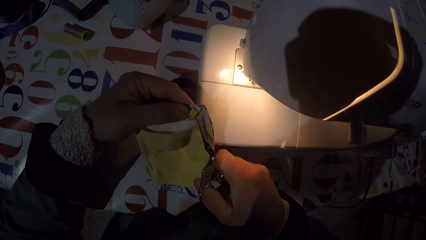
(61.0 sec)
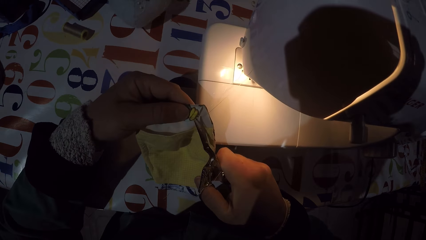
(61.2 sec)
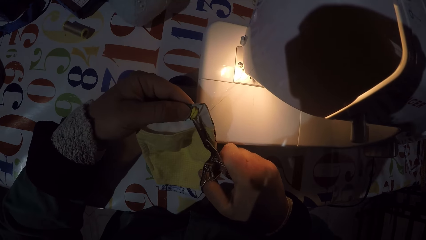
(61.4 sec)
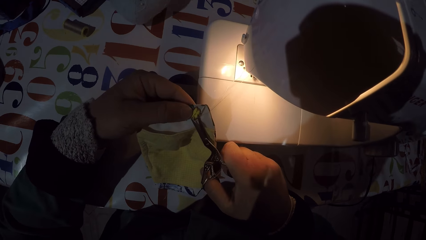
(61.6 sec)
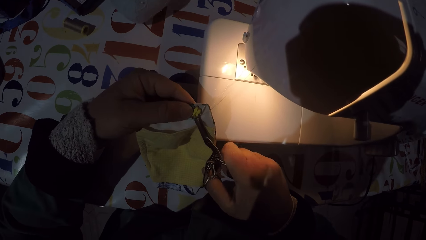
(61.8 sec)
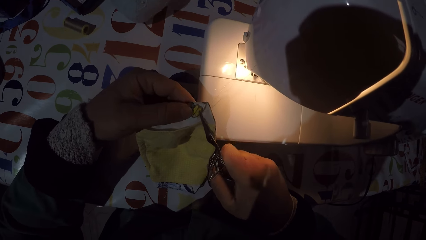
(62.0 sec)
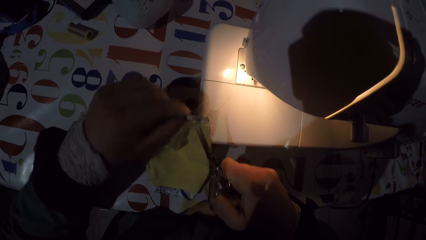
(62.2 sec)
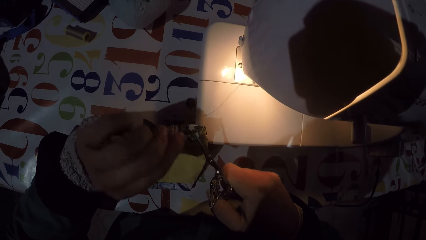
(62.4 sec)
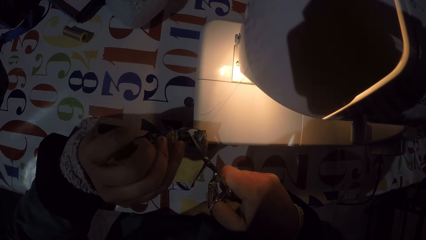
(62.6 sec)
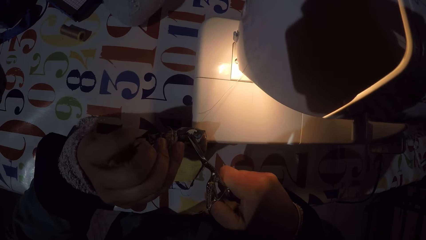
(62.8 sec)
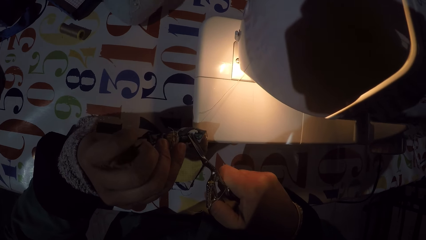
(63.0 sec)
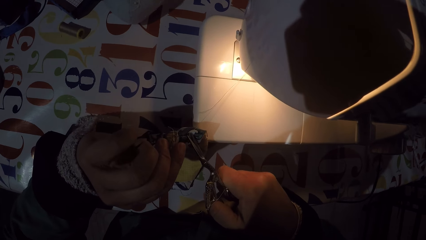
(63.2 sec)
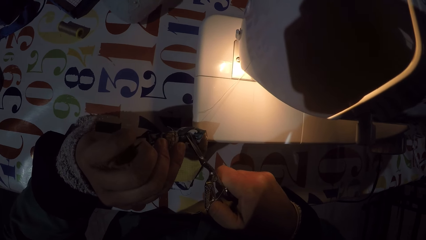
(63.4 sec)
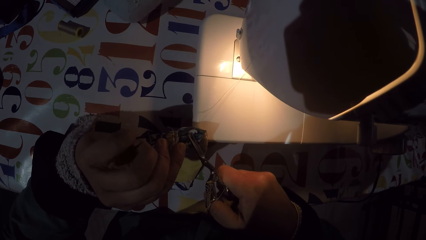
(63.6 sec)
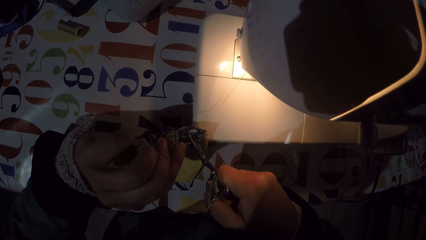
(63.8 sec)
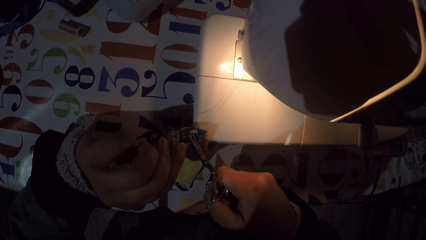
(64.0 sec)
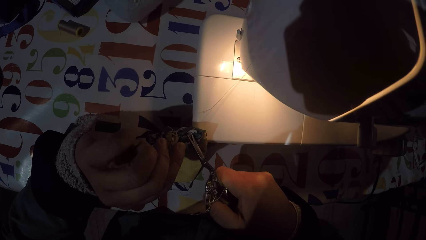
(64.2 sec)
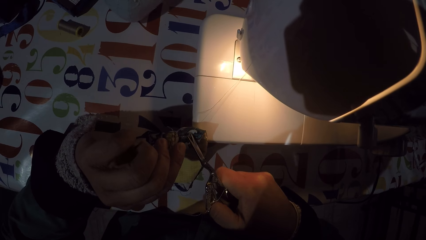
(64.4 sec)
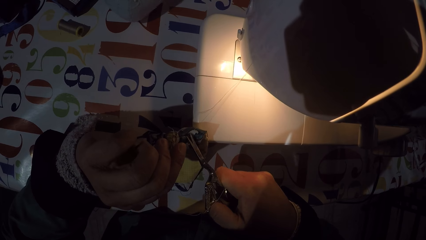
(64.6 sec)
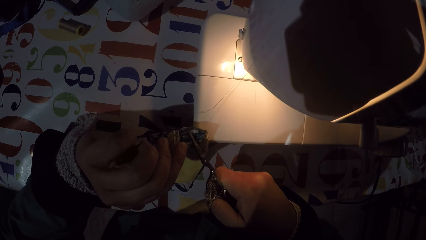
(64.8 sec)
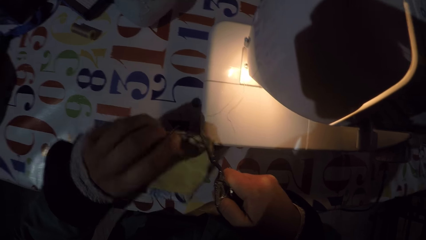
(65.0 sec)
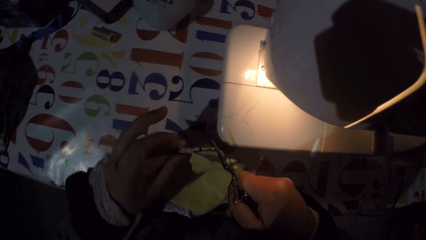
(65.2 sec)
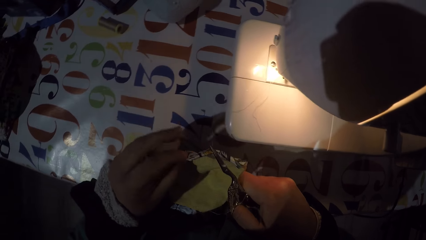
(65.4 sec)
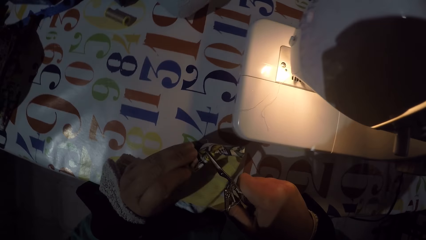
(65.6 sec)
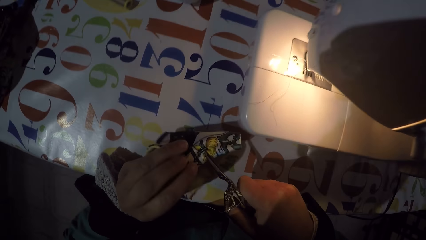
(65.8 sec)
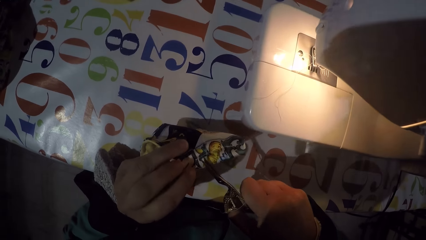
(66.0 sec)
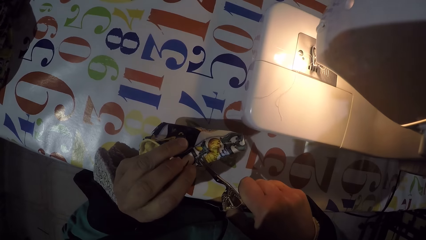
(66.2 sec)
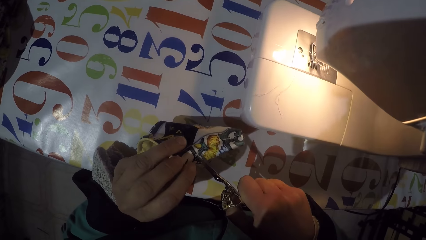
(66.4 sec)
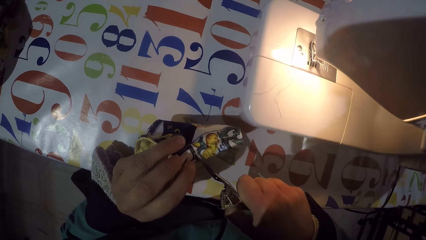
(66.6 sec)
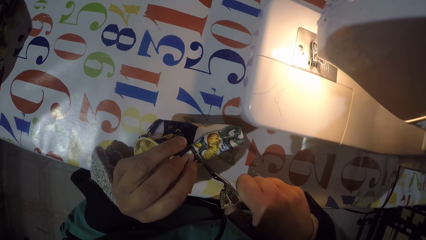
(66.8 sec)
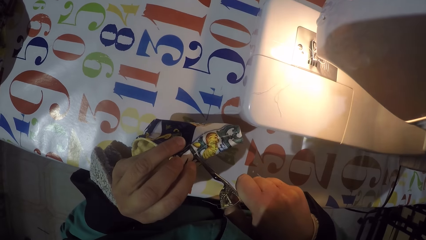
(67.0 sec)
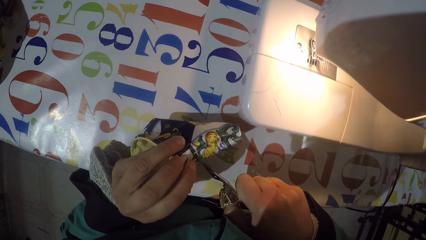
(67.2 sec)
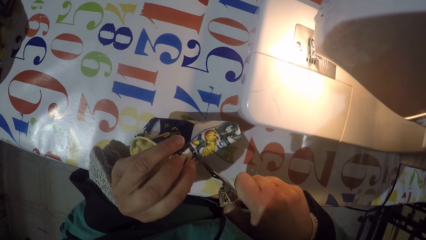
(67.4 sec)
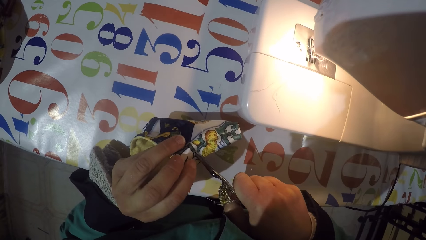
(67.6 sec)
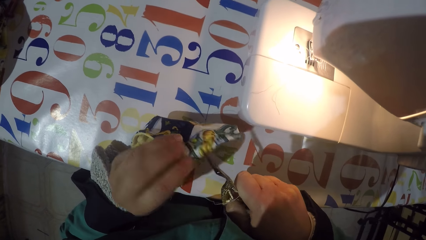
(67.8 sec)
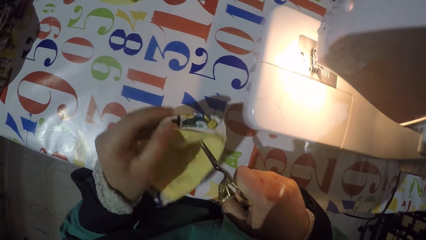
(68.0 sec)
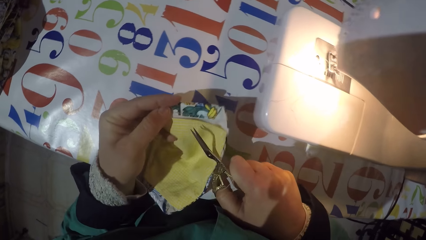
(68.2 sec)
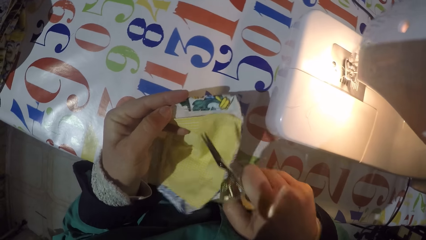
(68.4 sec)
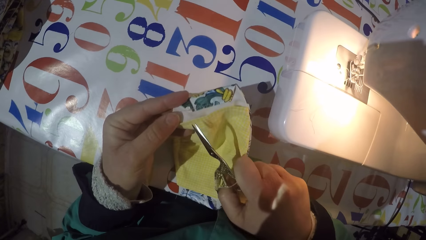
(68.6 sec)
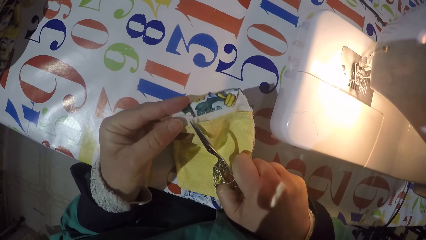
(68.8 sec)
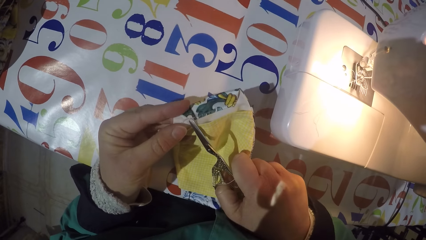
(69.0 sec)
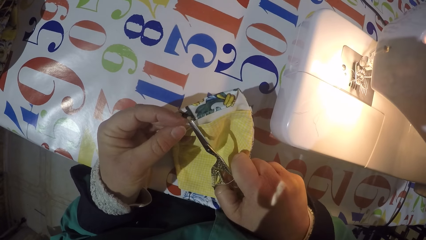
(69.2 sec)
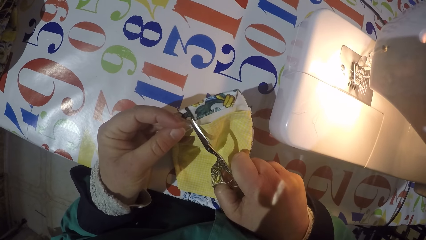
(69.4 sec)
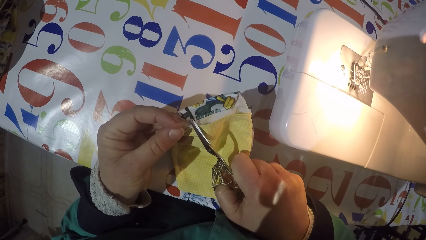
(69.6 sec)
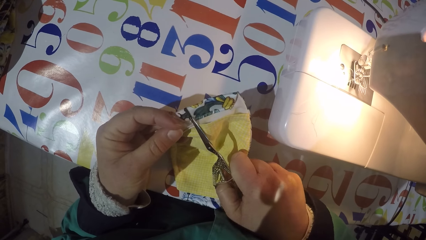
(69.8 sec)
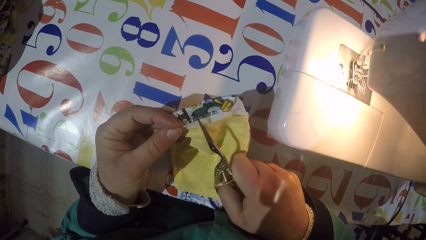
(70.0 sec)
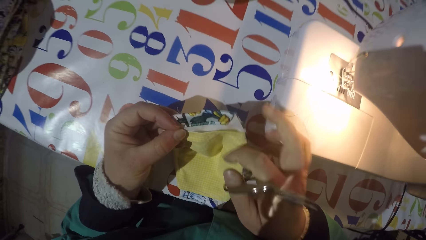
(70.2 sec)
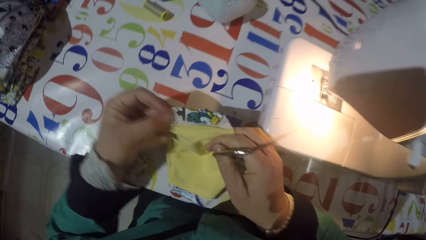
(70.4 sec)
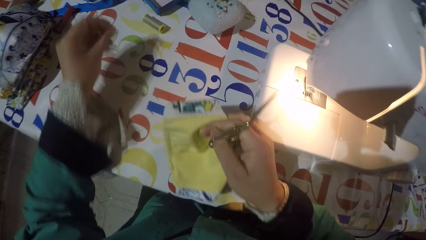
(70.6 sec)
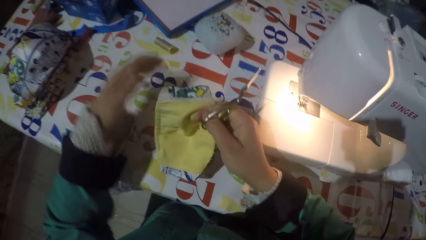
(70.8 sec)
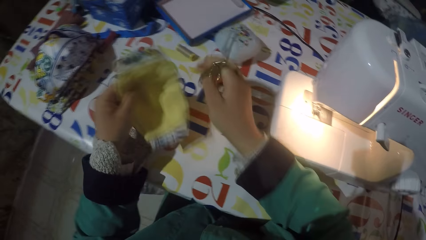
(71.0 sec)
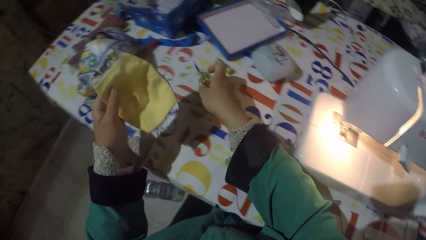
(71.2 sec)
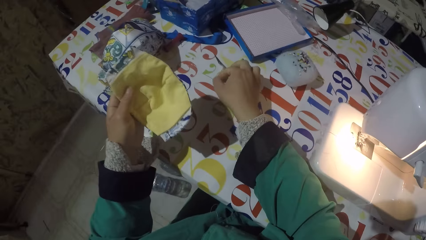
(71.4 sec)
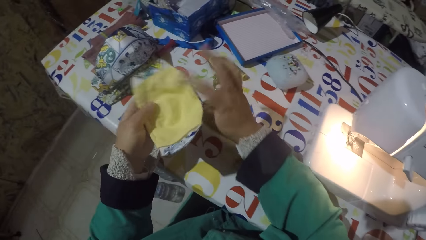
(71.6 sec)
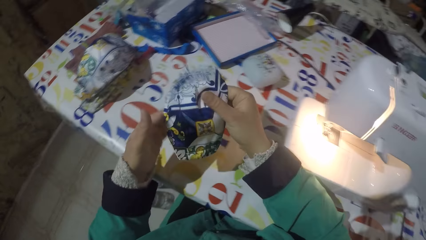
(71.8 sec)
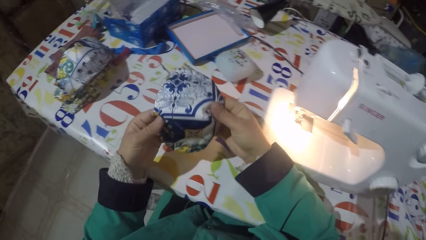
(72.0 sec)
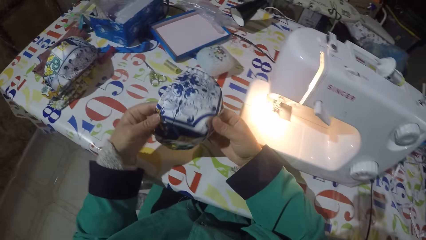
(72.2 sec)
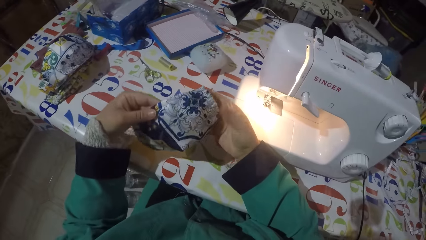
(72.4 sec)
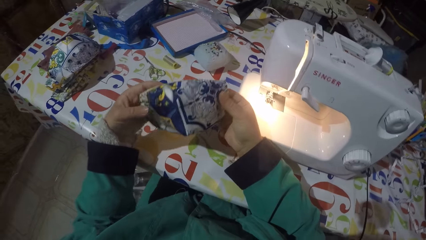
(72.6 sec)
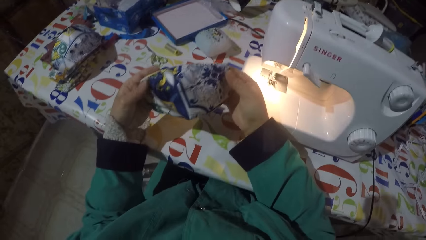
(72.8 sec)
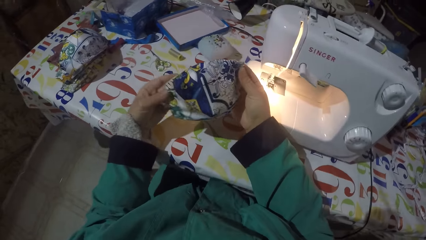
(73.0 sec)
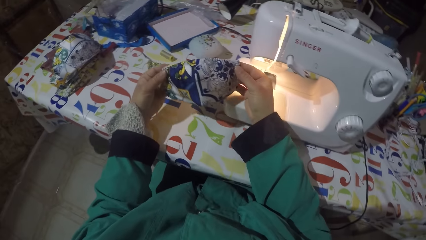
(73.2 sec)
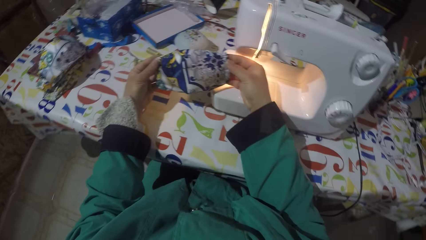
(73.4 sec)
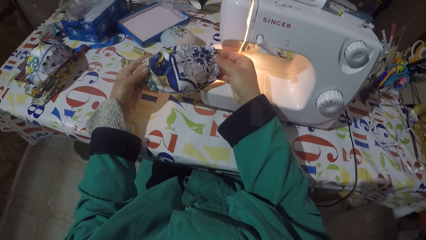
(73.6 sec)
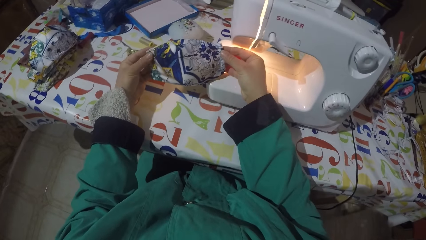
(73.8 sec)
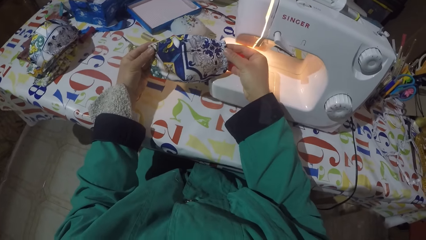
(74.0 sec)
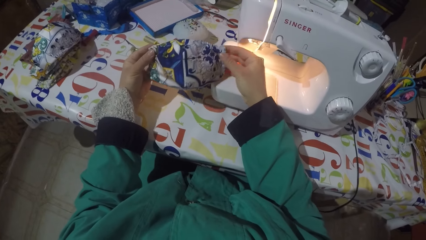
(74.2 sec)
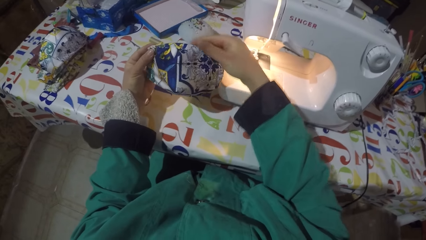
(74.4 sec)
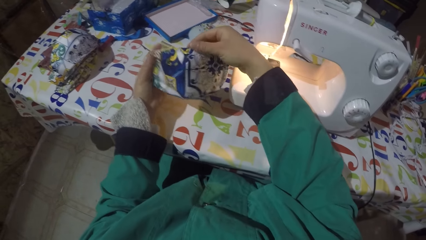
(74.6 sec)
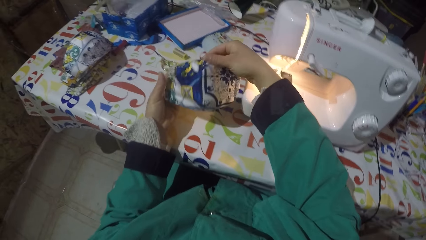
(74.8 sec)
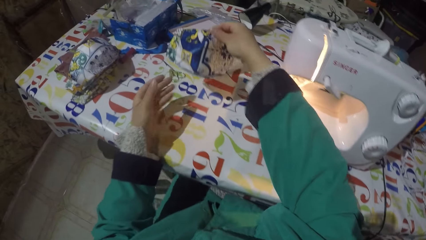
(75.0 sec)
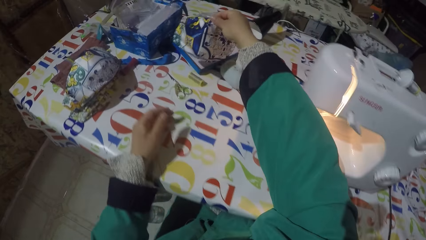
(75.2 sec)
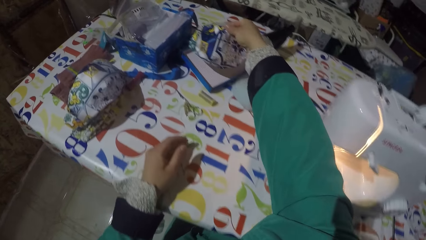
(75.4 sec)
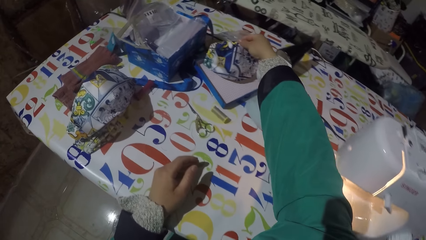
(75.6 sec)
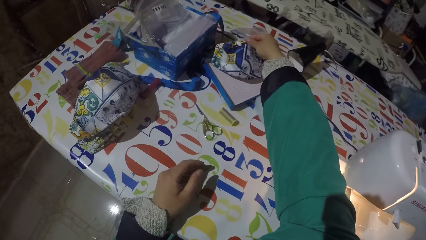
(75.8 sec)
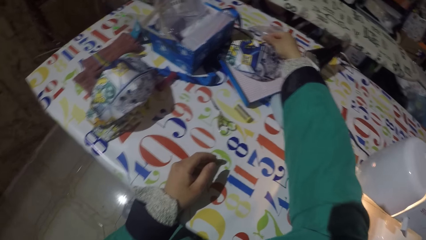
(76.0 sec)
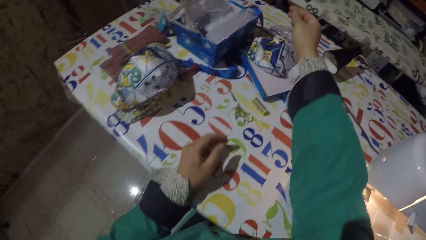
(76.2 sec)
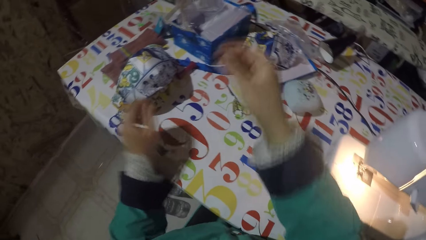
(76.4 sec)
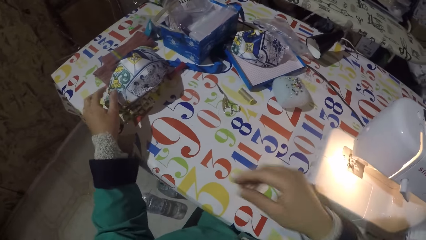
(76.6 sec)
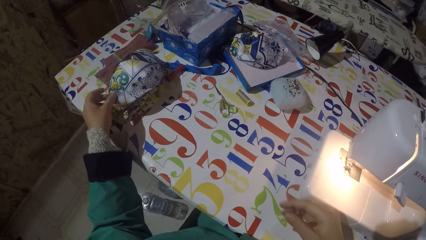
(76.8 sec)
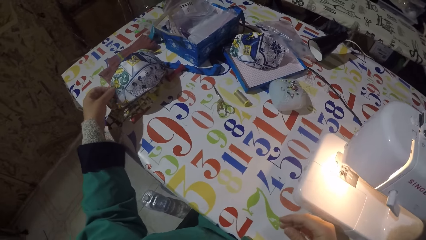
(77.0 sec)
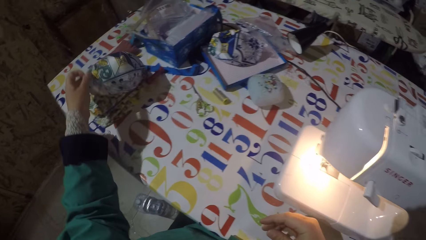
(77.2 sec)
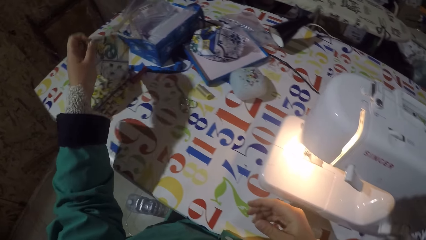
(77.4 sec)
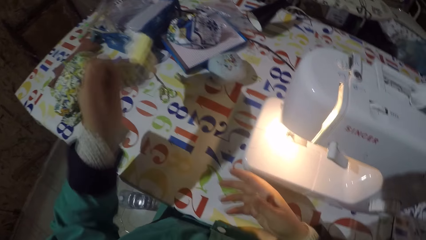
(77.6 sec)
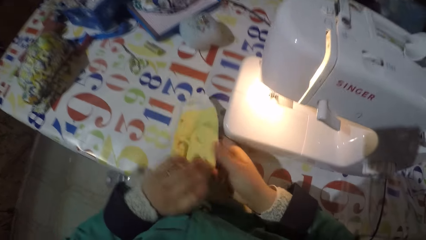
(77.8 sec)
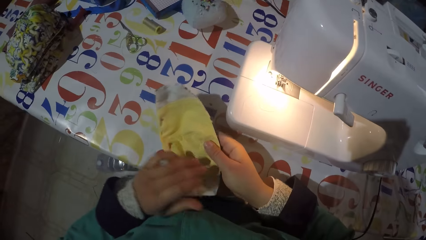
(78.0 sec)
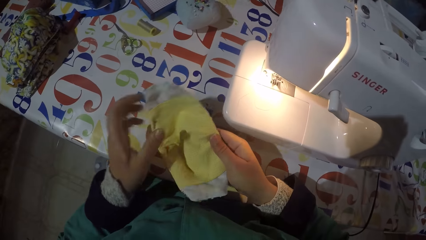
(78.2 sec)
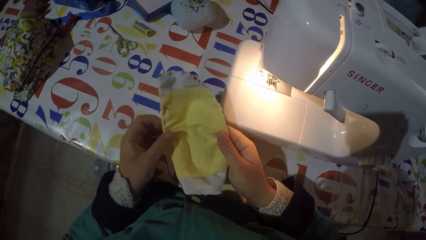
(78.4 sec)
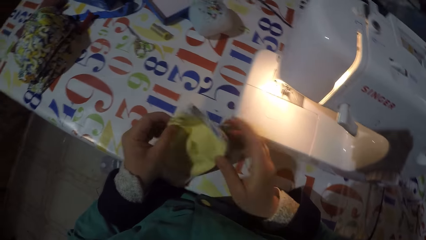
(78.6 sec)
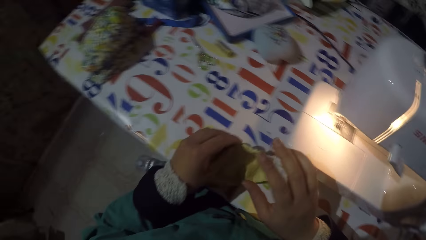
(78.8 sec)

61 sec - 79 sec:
The camera wearer cuts threads from the piece of cloth or mask with scissors. They throw a string. They put the scissors down on the table. They hold the piece of cloth. They look at the mask. They hold the piece of cloth again. They put the mask on the box. They take another mask from the table.
